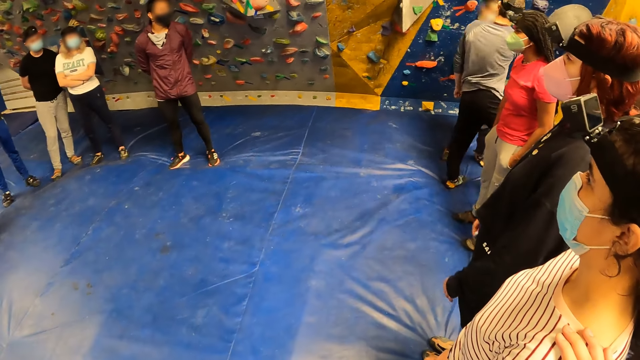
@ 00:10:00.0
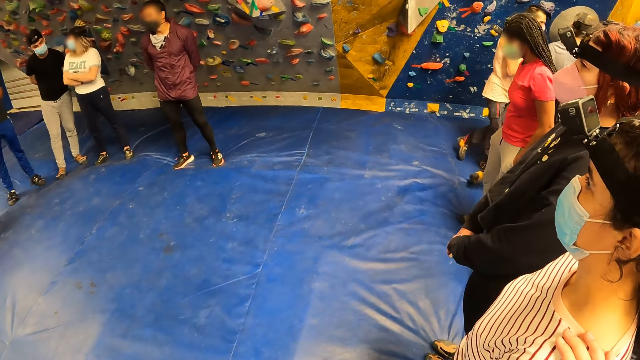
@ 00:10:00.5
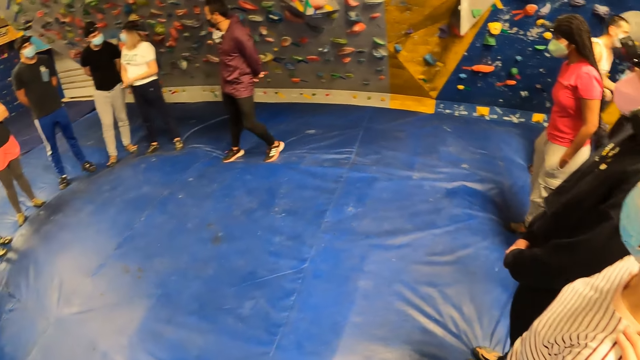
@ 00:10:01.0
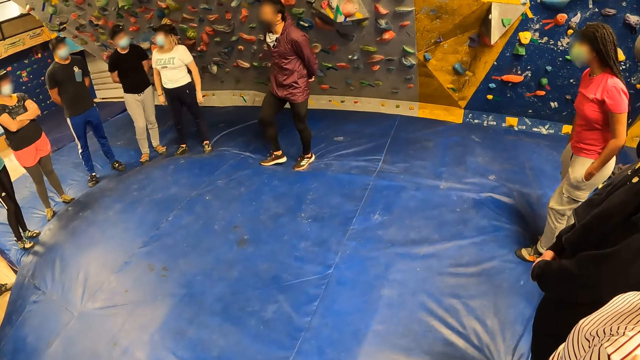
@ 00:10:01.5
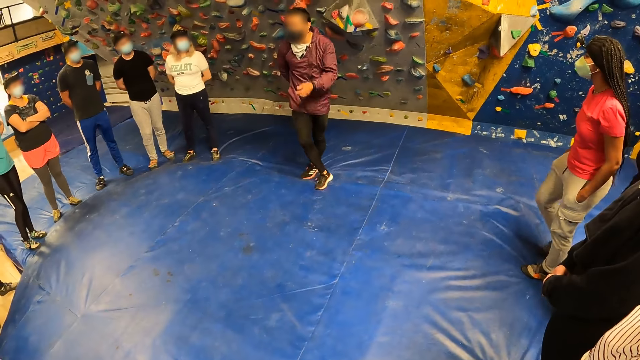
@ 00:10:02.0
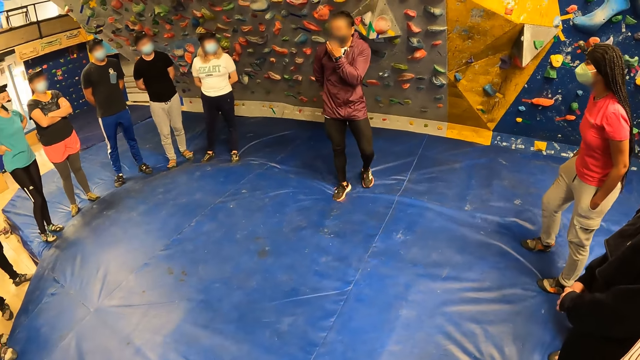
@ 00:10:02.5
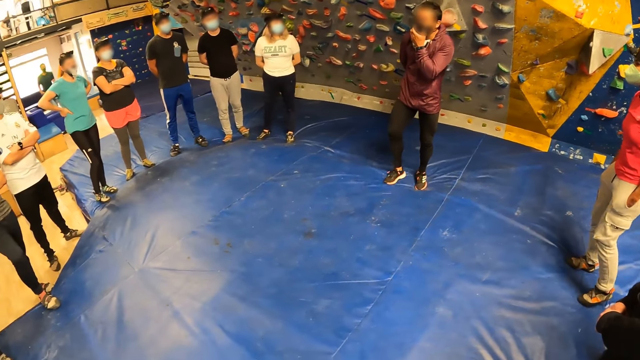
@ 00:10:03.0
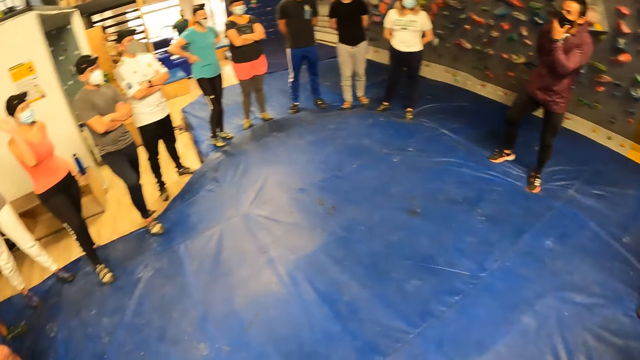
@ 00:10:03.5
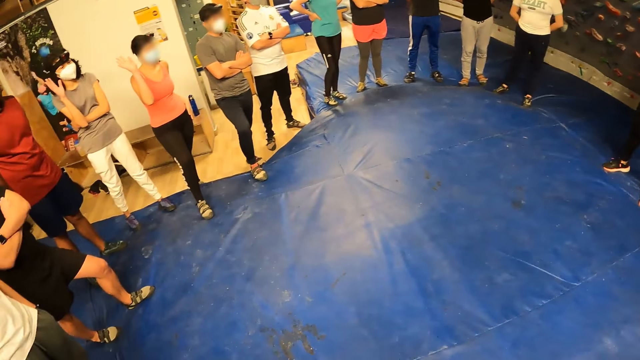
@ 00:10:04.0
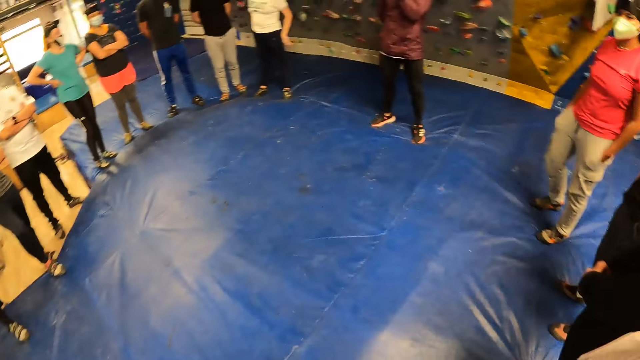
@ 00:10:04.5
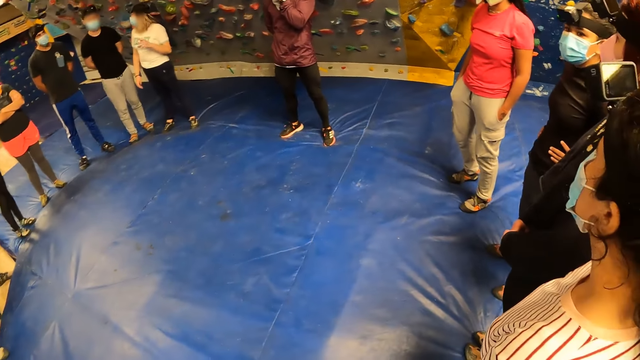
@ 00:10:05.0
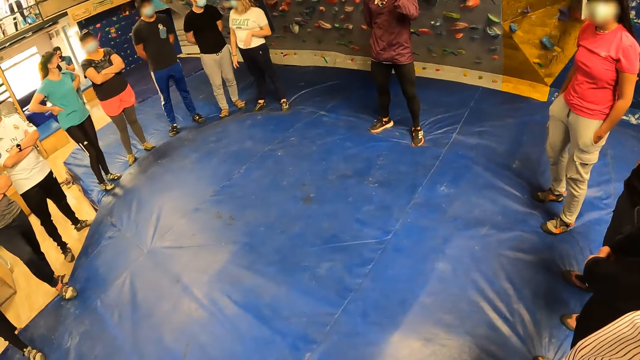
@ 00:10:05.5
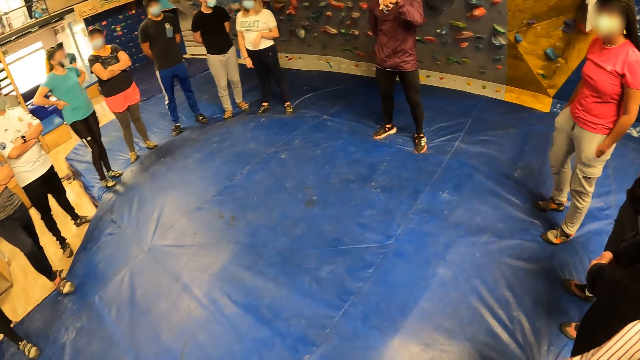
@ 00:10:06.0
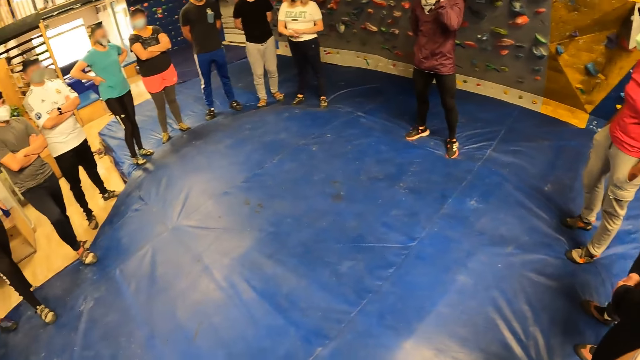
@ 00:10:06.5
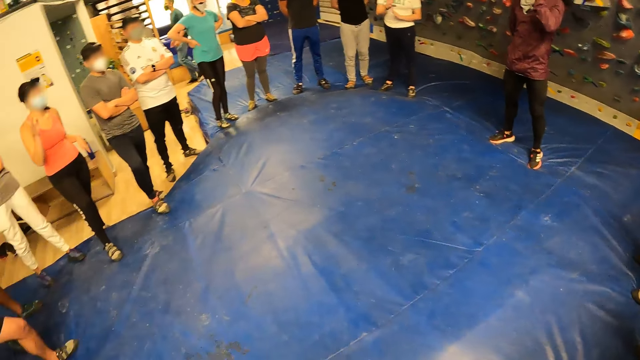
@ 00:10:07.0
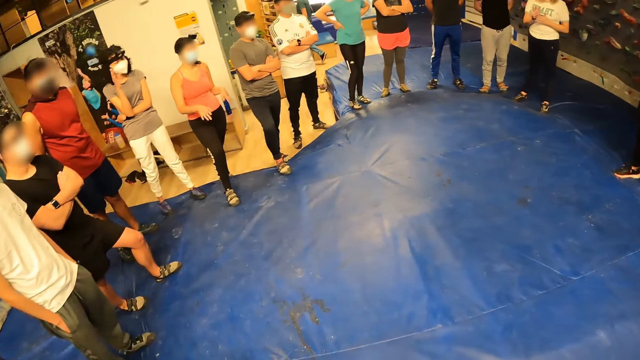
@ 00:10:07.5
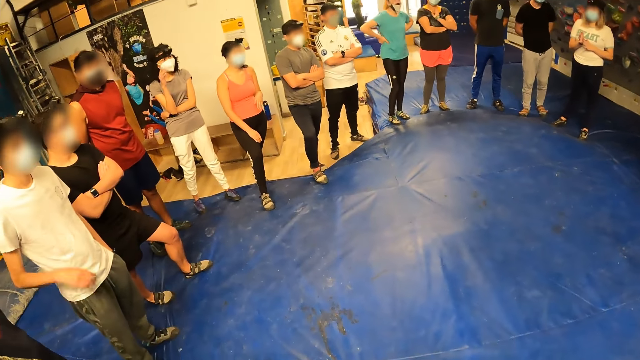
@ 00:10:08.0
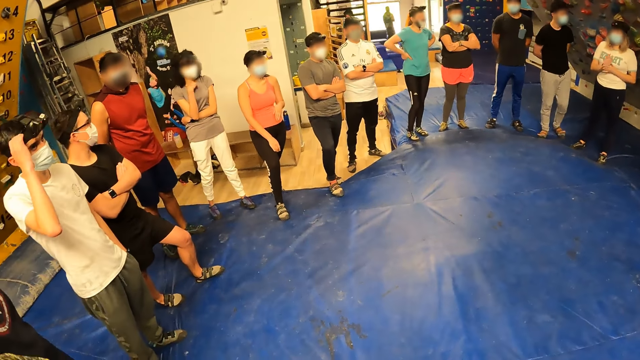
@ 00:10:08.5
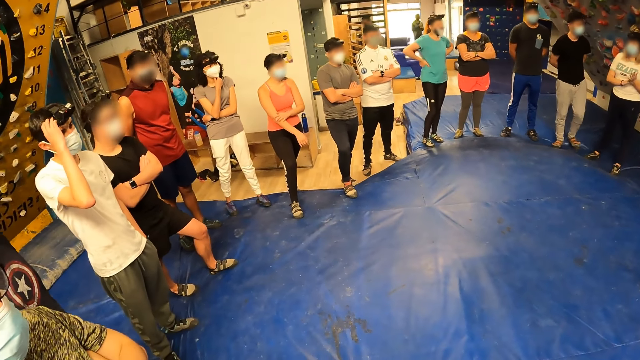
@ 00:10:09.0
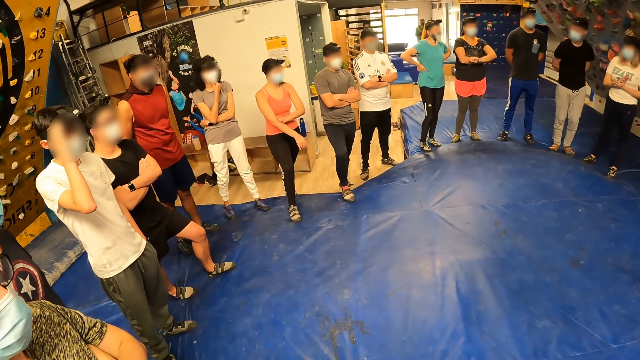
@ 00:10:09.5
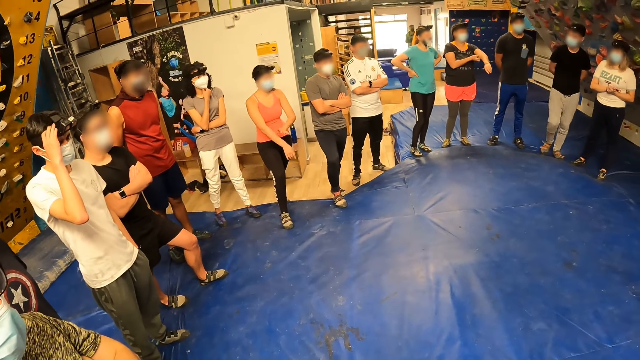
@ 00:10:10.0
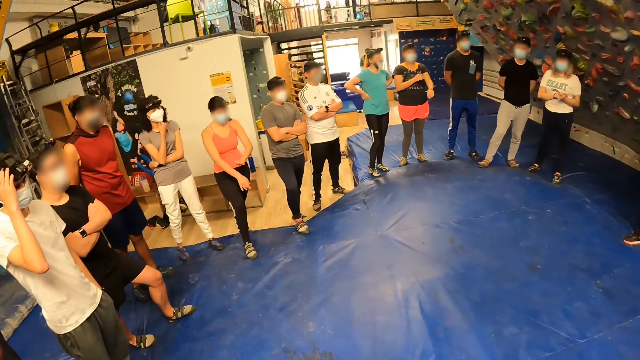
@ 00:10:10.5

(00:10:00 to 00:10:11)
A man addresses the group of people. Another man moves his hand. A lady walks closer to the second man. Another lady raises her hand. A third lady raises her hand. A third man crosses his hands. A fourth man stands next to the third lady. A fifth man puts his hands in the pocket. A fourth lady puts her hands together. The second lady moves her hand. The fifth man adjusts his camera. He touches the camera on his head with his right hand.

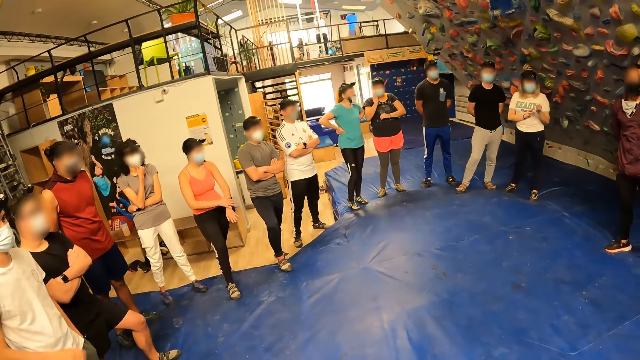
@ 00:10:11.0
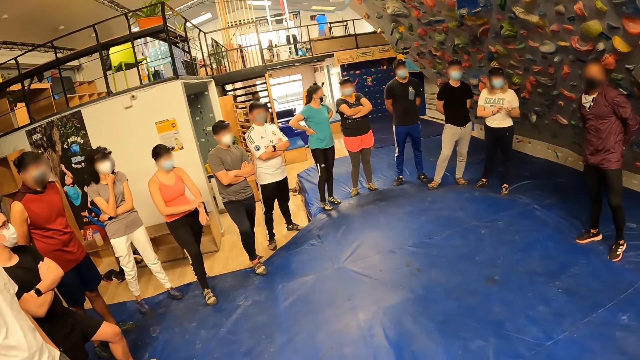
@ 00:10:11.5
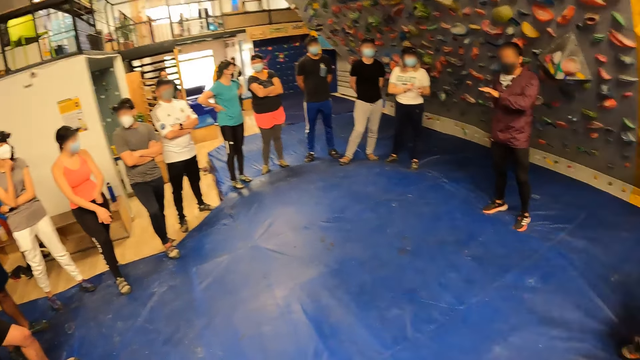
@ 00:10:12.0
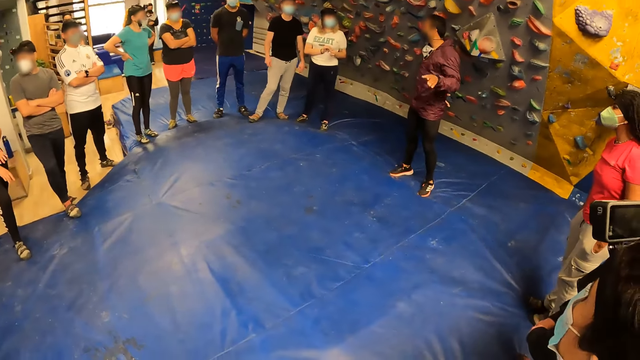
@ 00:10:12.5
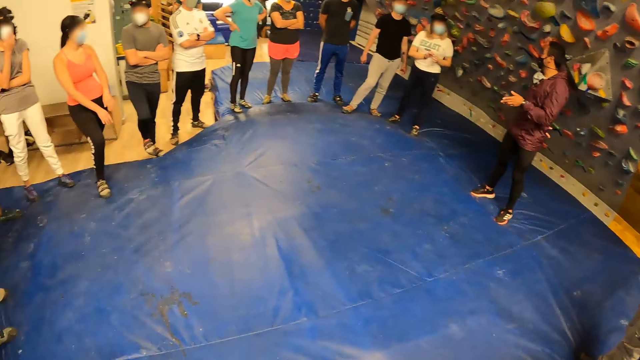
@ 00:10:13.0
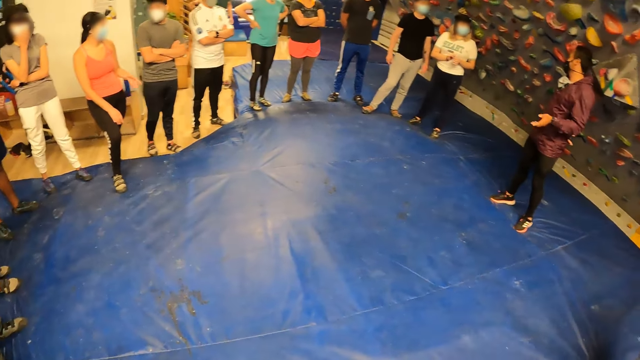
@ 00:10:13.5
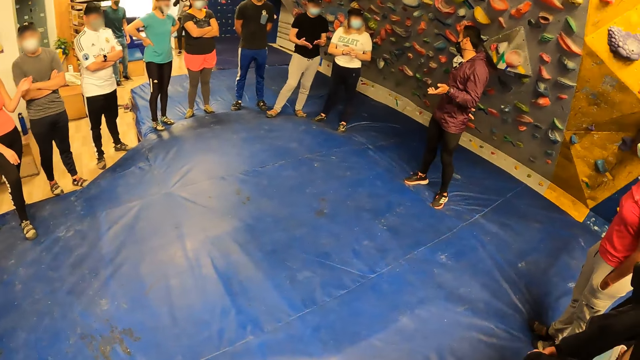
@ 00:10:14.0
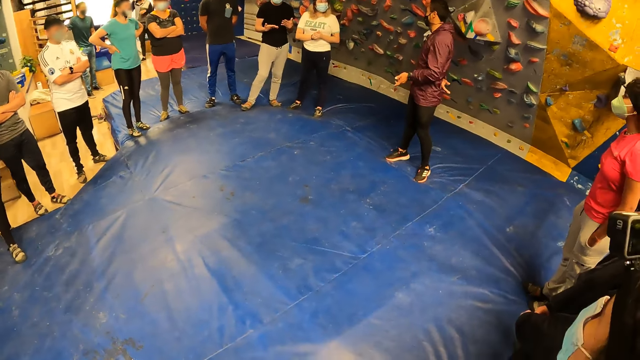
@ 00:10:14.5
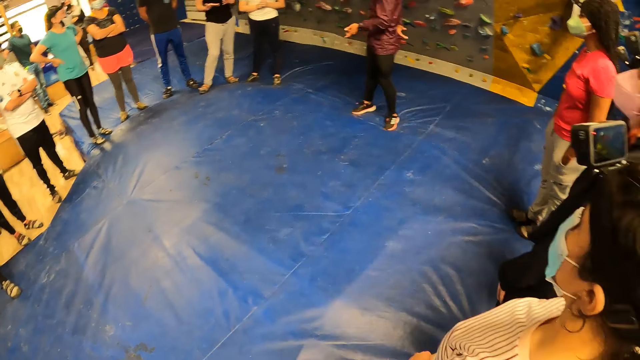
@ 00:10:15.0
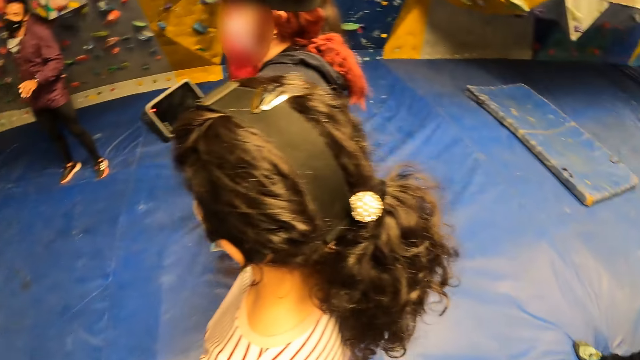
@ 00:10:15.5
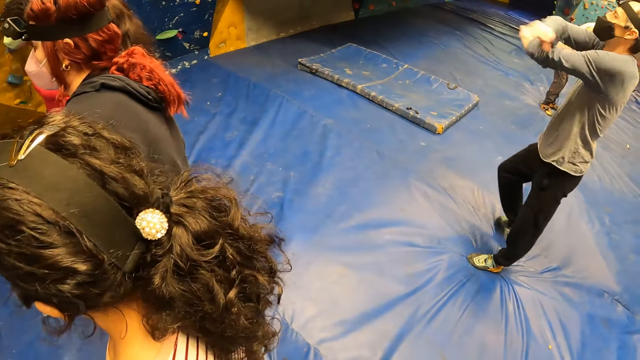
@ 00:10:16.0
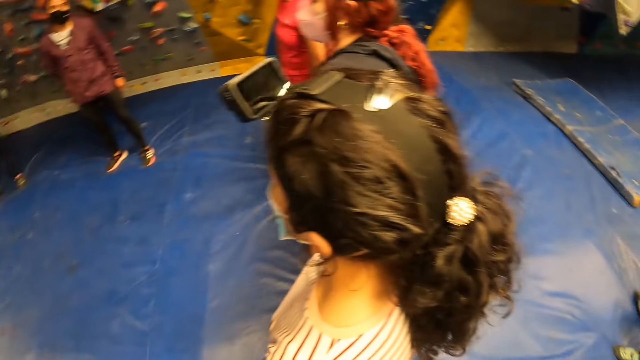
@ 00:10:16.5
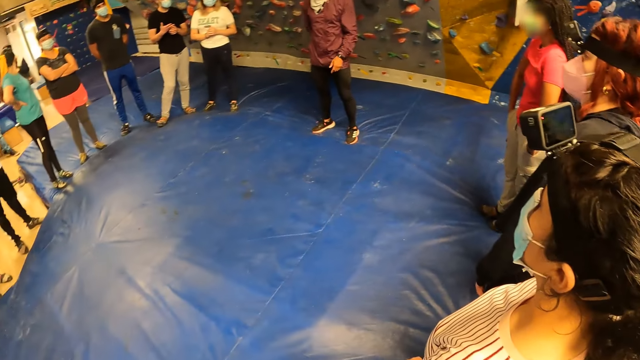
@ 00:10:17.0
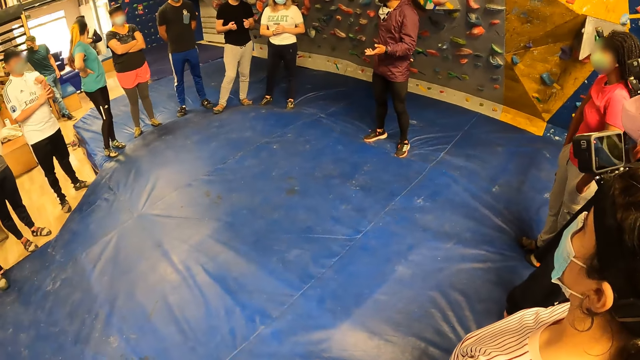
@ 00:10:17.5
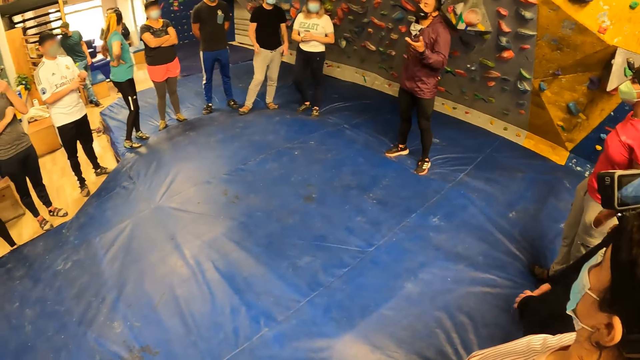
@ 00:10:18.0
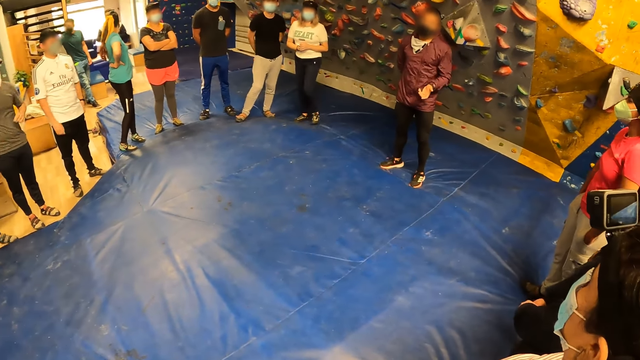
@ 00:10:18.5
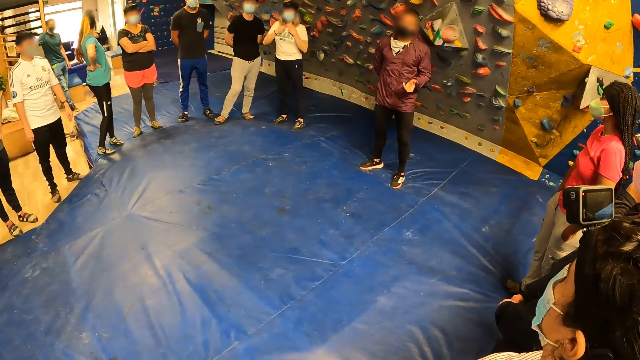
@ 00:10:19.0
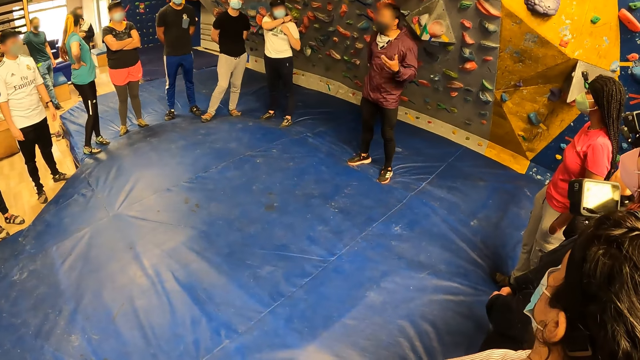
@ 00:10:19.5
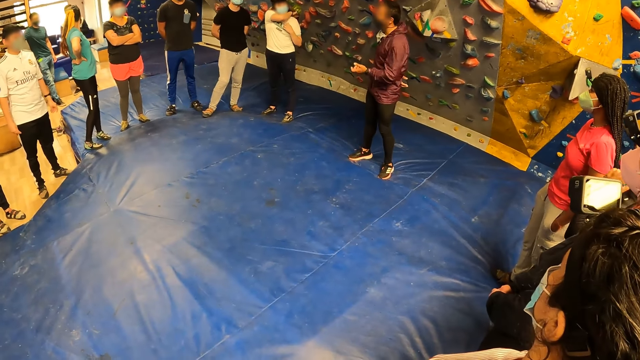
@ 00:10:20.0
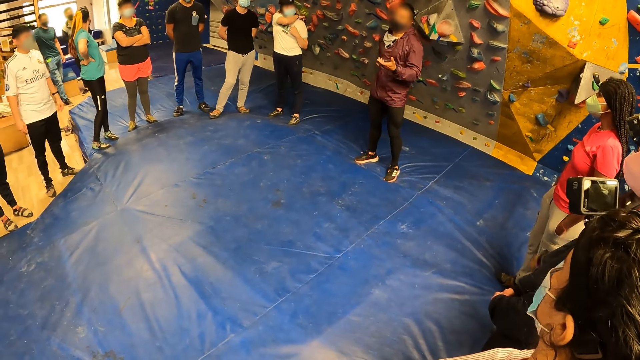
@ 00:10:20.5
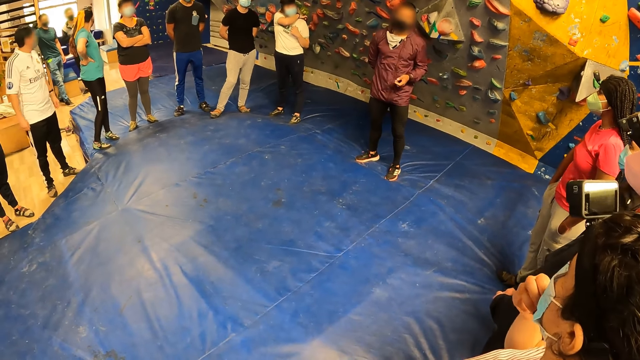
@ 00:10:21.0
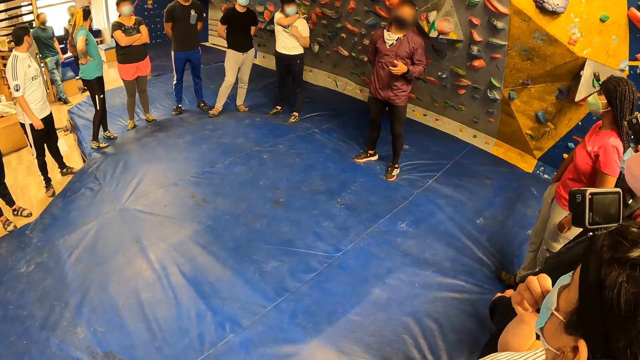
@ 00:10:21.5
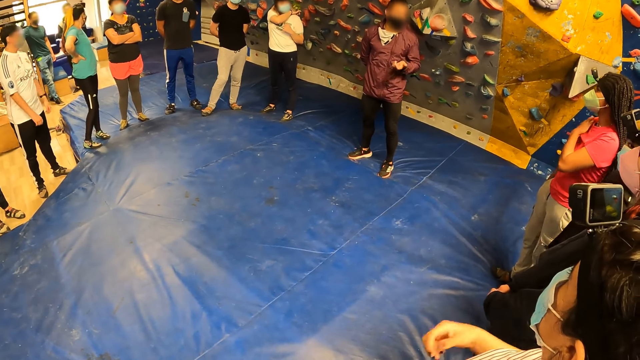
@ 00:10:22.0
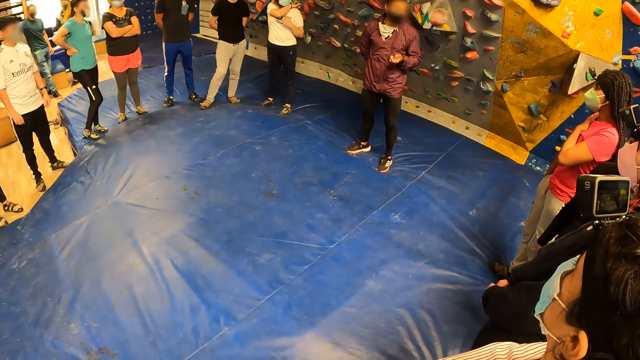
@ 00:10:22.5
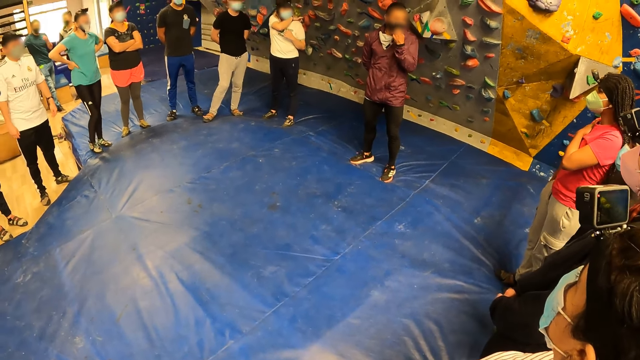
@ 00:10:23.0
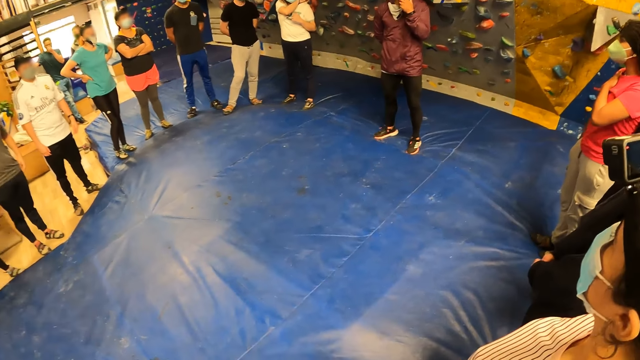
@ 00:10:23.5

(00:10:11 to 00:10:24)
A man moves his hand. Another man moves his hands. The camera wearer looks around. A third man moves his hands. A fourth man touches his nose. A lady scratches her neck. Another lady moves her hand. A third lady adjusts her mask. A fourth lady puts her hand on the chest.
